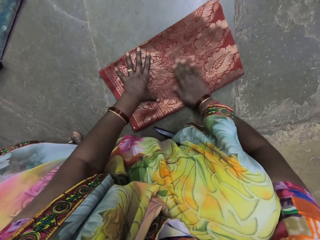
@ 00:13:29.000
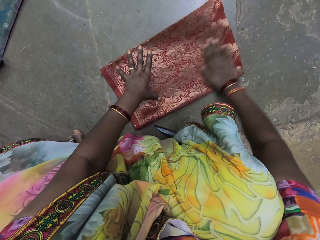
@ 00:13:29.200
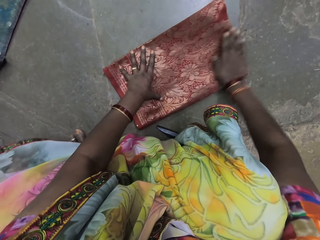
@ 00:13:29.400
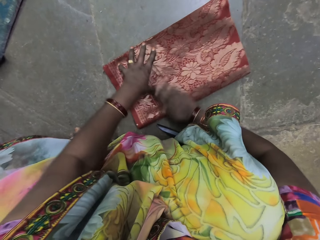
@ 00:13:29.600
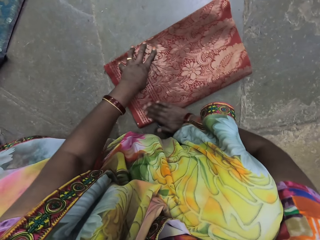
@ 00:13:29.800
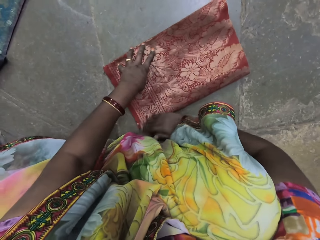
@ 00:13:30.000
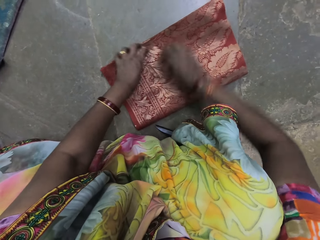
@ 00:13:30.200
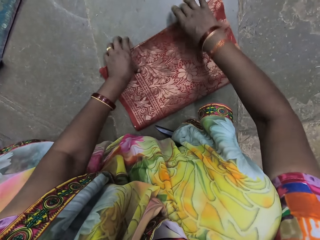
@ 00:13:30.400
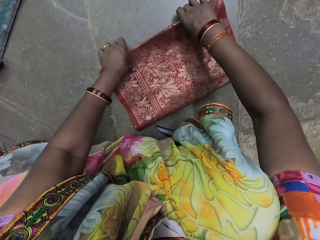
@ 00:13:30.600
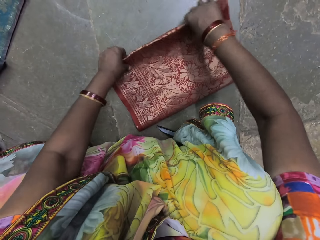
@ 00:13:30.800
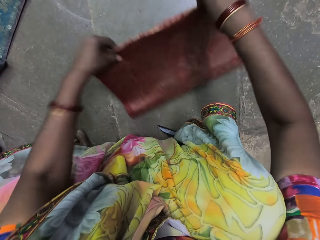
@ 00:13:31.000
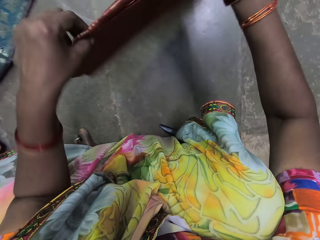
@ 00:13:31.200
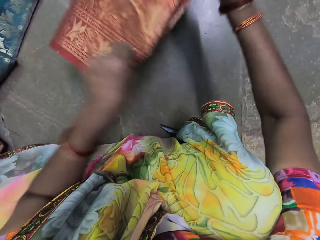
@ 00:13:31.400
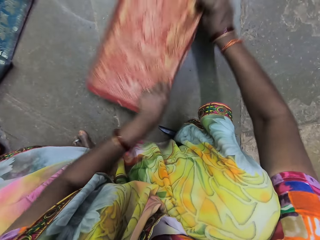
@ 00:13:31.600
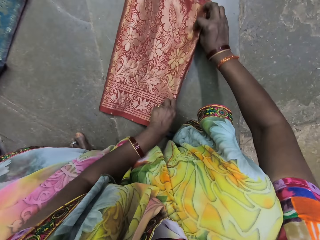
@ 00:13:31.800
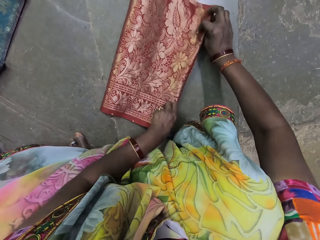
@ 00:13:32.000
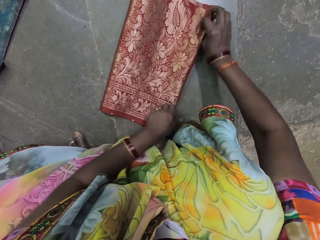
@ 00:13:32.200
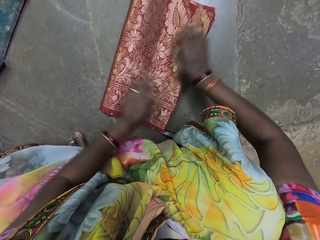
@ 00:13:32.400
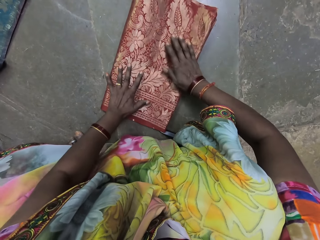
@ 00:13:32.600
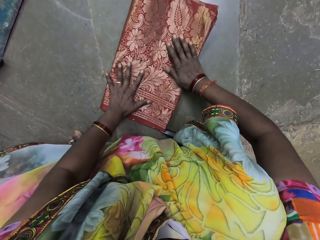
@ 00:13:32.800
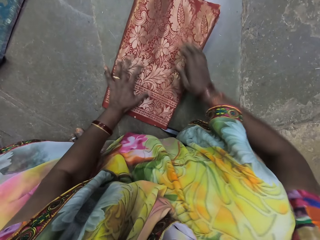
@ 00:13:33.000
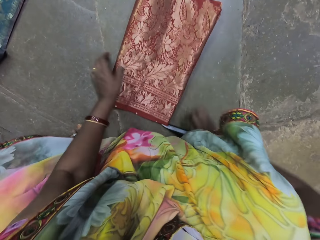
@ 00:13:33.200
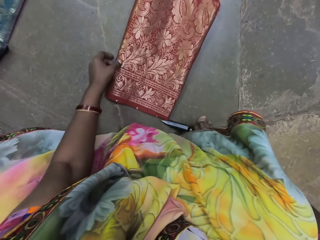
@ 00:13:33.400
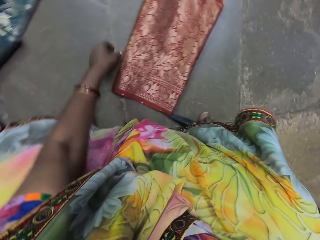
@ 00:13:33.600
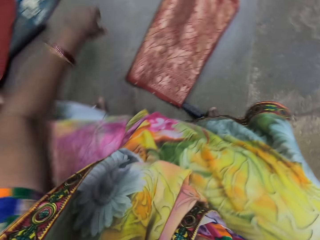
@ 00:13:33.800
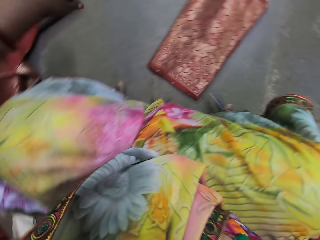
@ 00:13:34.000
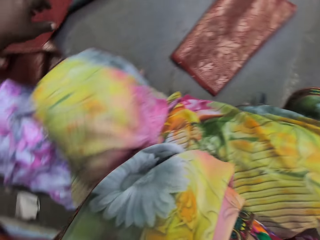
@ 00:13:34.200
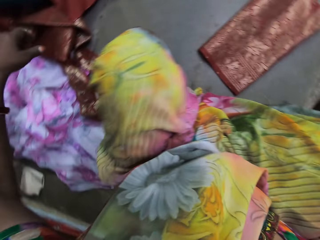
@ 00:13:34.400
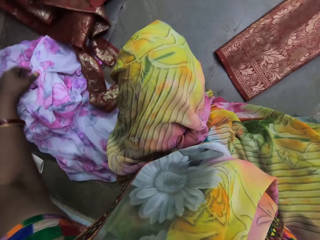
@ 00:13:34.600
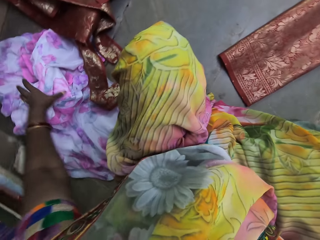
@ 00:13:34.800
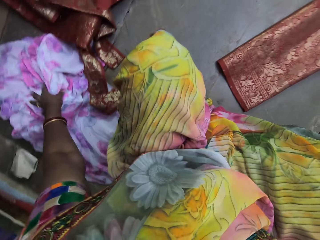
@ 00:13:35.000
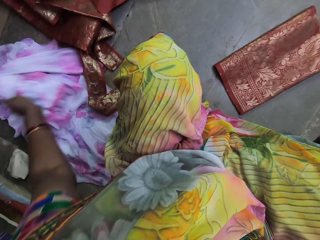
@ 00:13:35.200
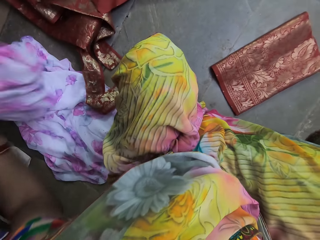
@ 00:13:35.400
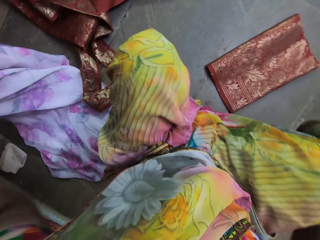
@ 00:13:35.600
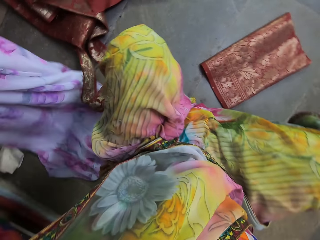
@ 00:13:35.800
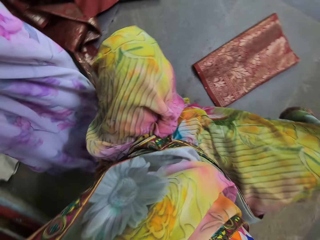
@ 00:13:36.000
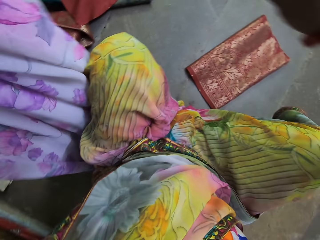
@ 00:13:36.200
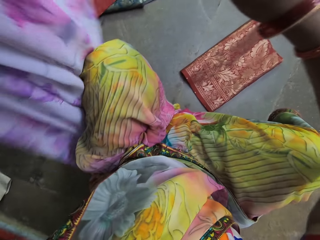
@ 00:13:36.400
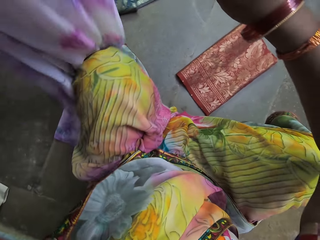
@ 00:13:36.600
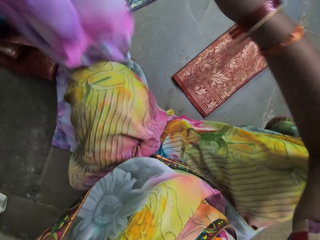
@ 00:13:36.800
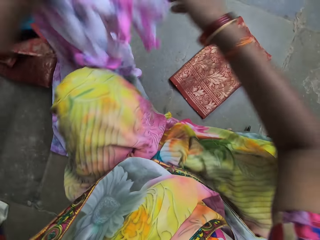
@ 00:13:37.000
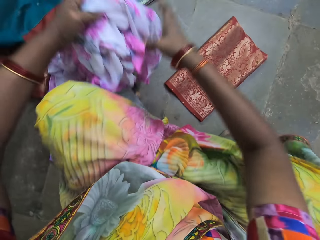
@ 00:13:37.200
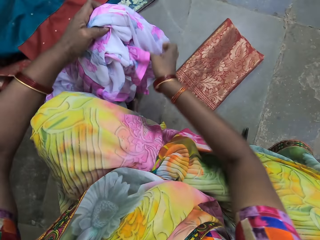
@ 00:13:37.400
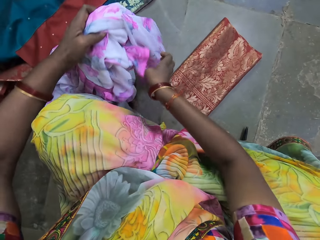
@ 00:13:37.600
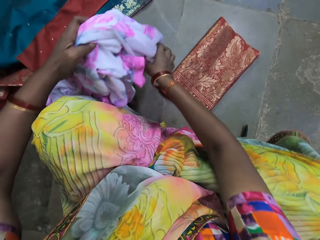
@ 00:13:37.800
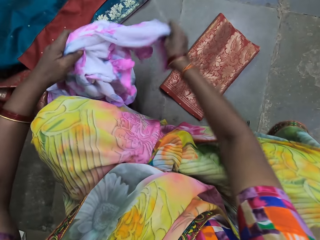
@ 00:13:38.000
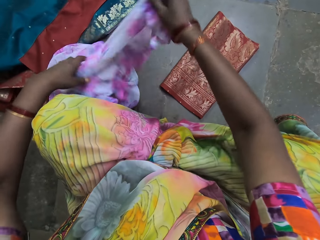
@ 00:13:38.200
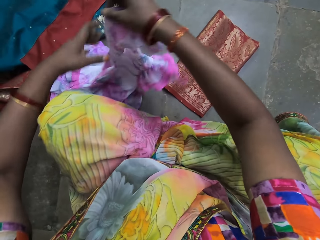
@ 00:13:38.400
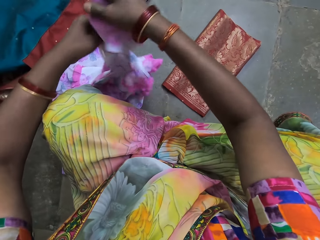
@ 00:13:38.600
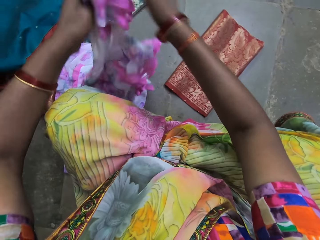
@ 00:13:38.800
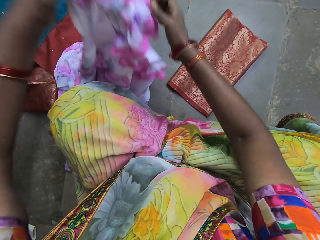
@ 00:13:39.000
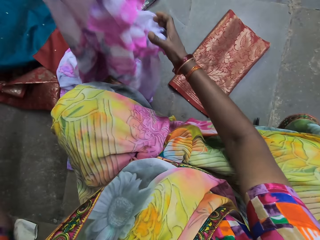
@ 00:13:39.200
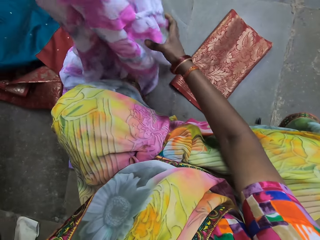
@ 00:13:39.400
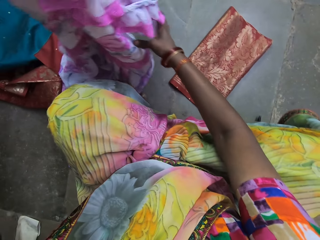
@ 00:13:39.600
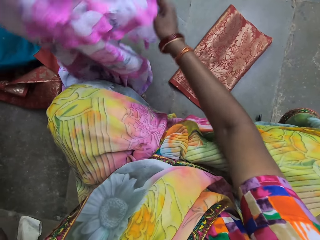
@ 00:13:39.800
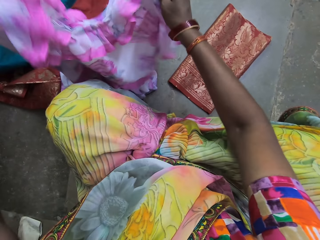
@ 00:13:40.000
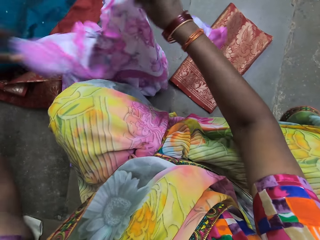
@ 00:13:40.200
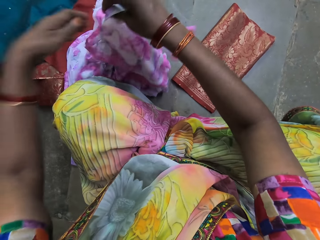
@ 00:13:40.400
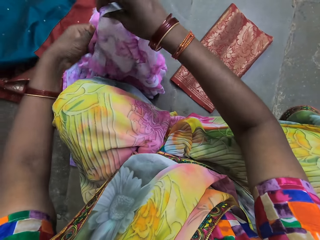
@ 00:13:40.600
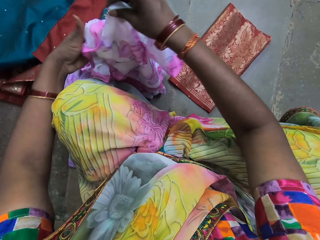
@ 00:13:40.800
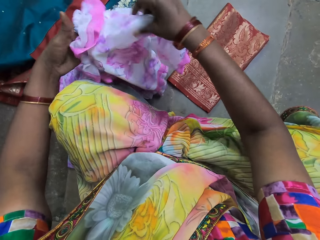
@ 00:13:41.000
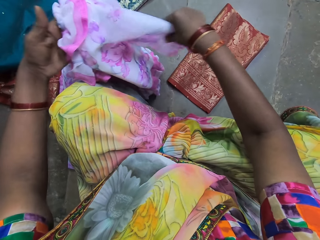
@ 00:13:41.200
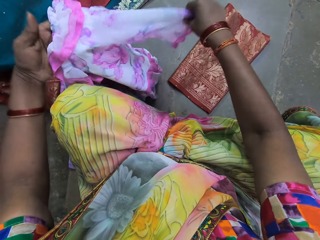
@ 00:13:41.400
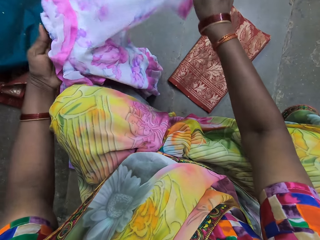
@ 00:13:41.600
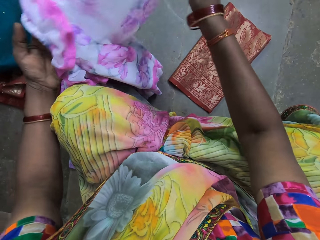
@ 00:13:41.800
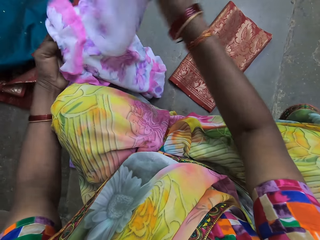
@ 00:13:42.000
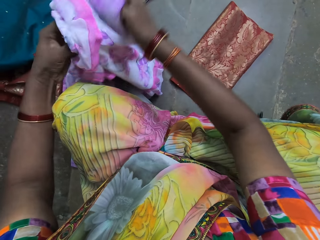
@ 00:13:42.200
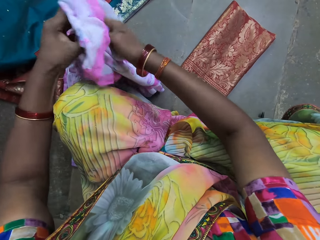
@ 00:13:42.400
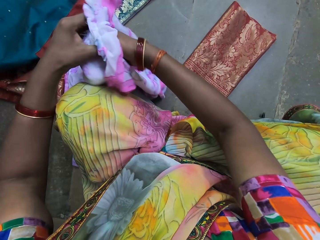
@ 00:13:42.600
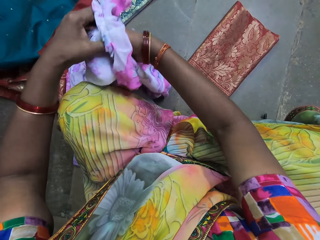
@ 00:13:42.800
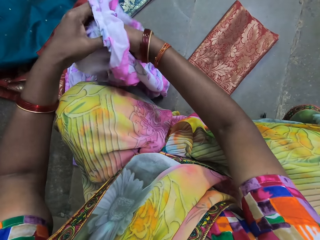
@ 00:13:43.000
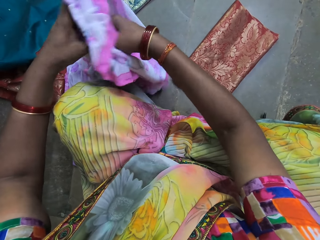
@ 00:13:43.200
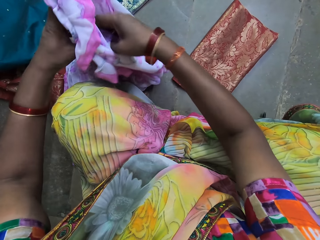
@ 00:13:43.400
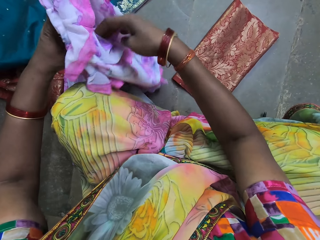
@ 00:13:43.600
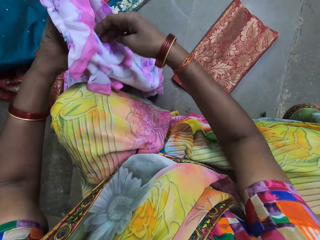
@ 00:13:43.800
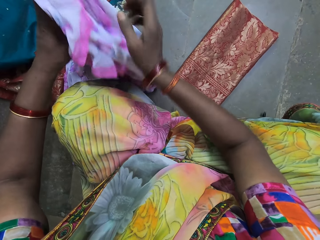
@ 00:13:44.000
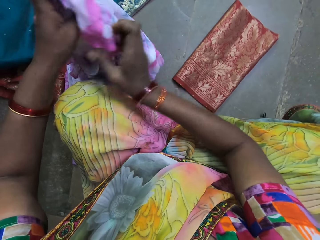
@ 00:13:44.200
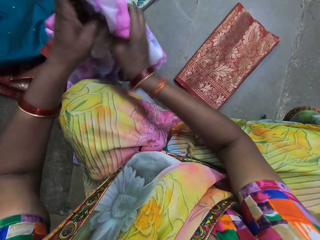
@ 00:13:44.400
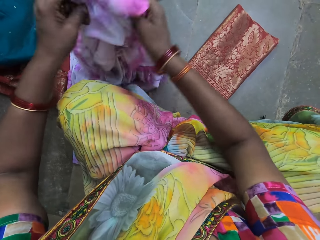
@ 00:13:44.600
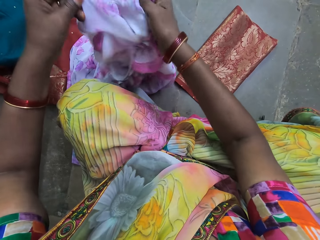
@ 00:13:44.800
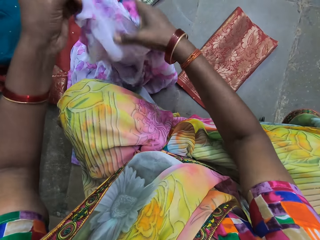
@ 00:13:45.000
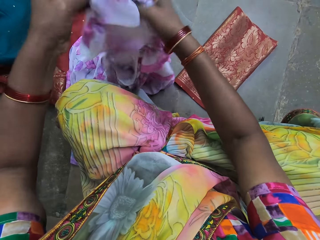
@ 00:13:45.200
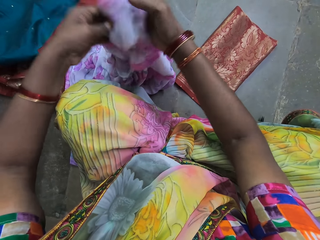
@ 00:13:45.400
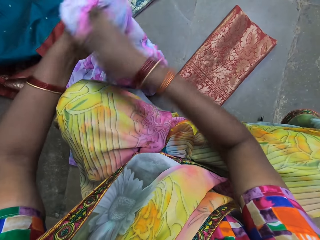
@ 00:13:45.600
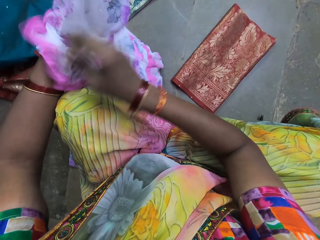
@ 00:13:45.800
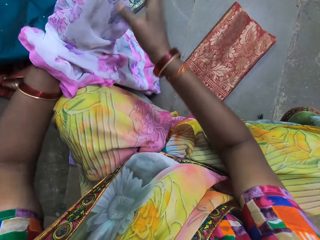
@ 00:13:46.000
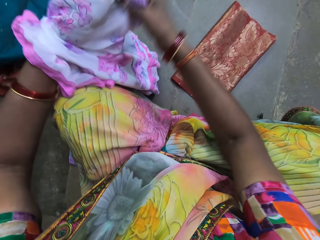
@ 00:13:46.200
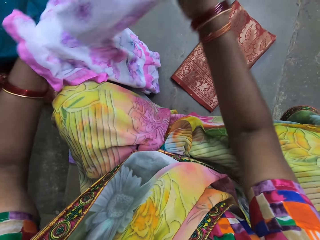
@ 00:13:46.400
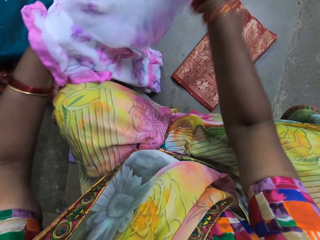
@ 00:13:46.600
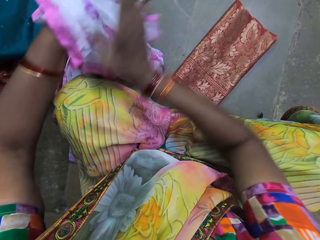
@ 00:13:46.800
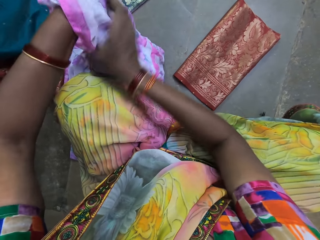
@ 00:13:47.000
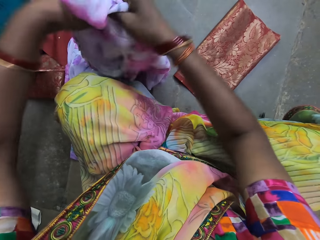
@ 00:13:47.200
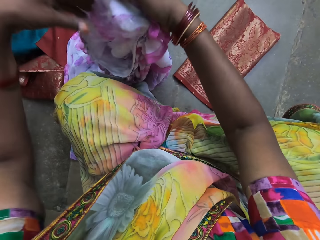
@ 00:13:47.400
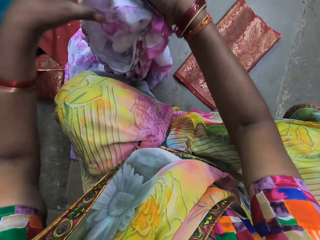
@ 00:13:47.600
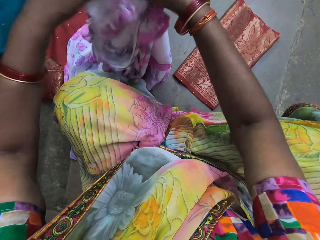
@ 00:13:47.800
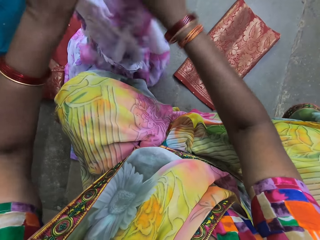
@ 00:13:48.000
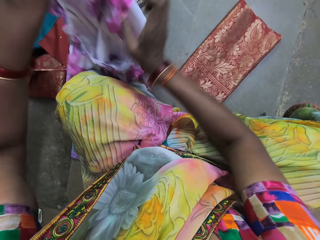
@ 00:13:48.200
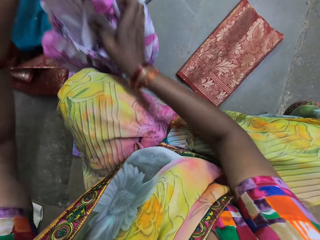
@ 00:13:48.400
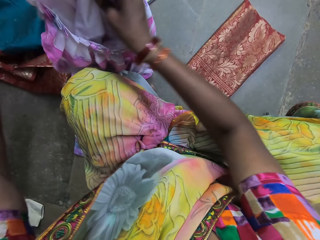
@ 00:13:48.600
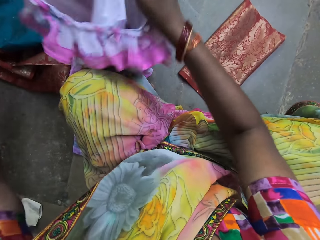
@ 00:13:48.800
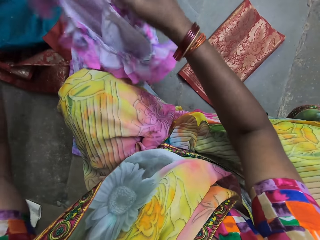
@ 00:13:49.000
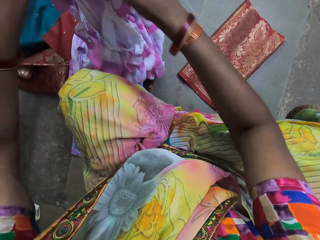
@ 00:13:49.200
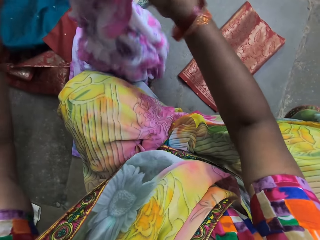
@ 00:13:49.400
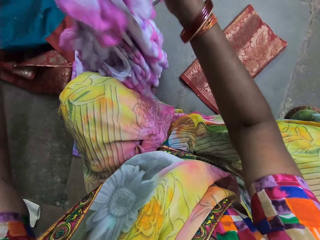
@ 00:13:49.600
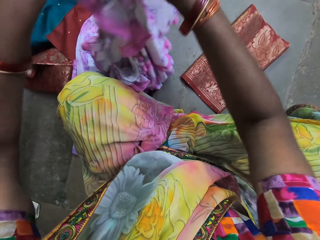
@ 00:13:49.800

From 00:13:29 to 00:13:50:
The camera wearer lifts the cloth from the floor with both hands. She turns the piece of cloth on the floor with both hands. She places the cloth on the floor with both hands. She takes the pair of scissors from her right leg with her right hand. She stares around. She lifts the floral dress or cloth from the floor with her left hand. She places her right hand on the floral dress in her left hand. She holds the cloth with both hands. She places her left hand on the floral dress in her right hand. She places her right hand on the floral dress in her left hand. She places her left hand on the floral dress in her right hand. She adjusts the cloth with both hands. She stretches a sleeve of the floral dress in her left hand with her right hand. She tucks in the sleeve into the floral dress in her left hand with her right hand. She places her right hand on the floral dress in her left hand.
